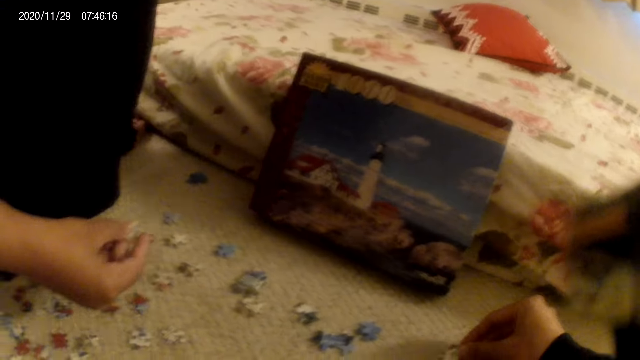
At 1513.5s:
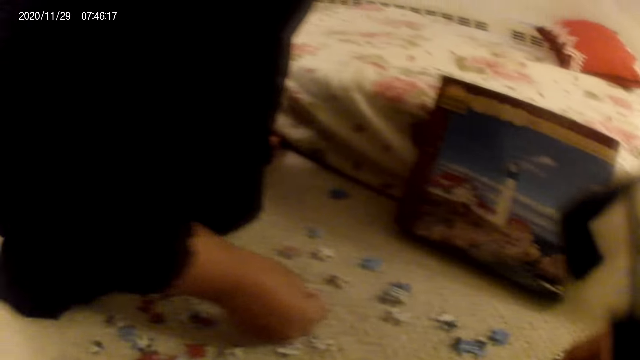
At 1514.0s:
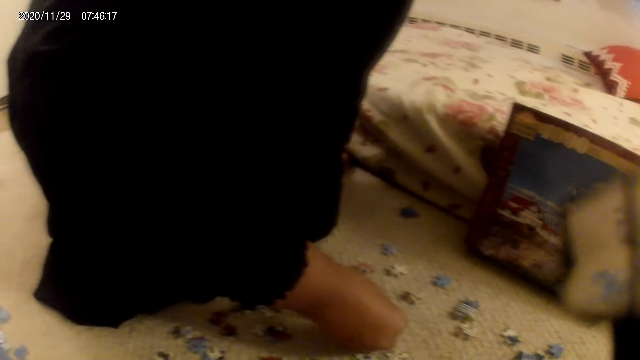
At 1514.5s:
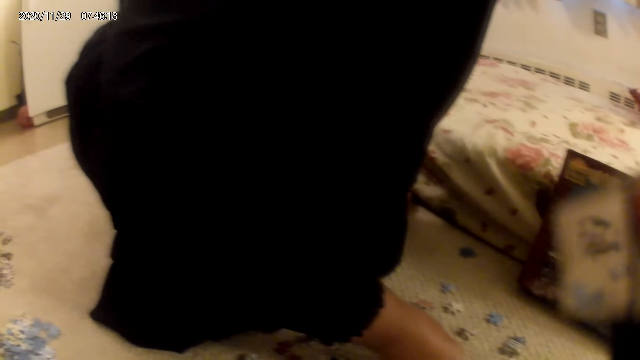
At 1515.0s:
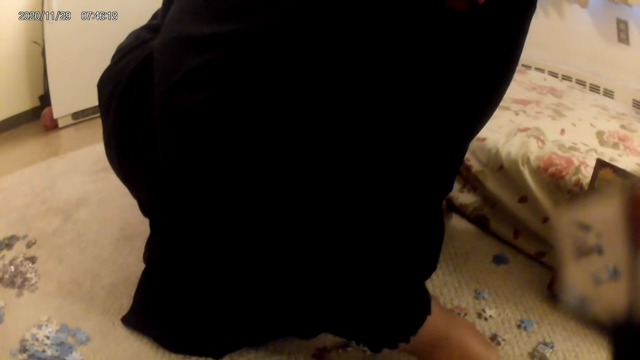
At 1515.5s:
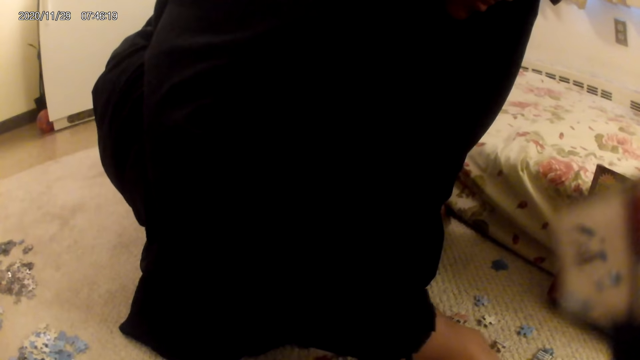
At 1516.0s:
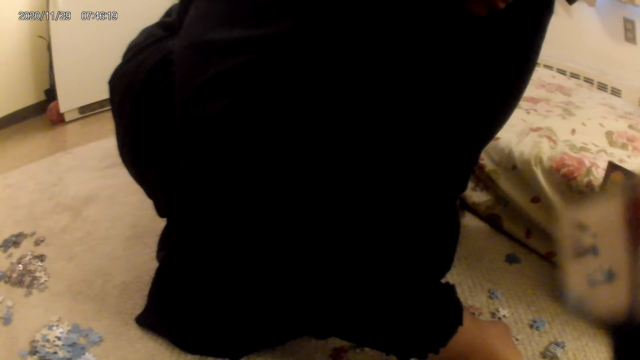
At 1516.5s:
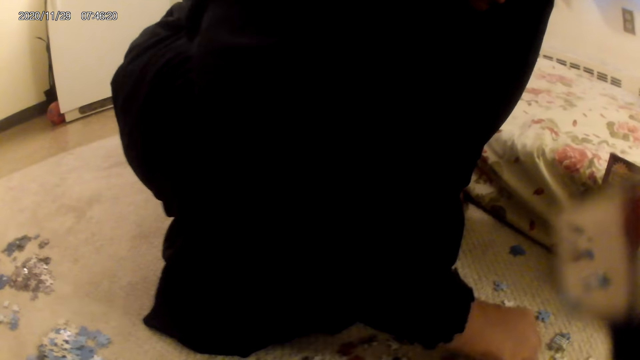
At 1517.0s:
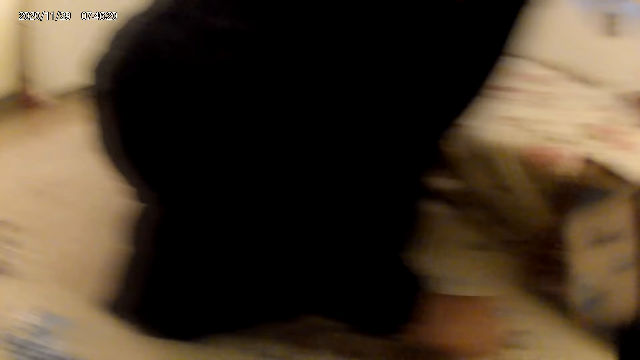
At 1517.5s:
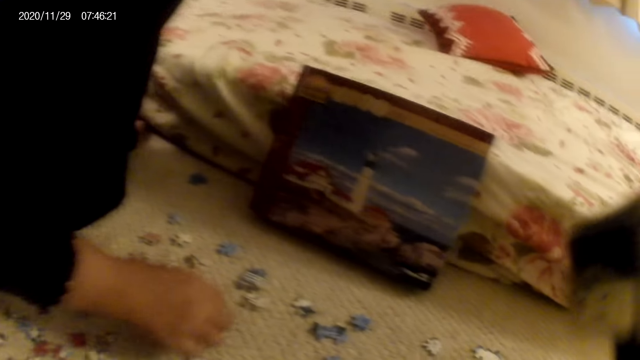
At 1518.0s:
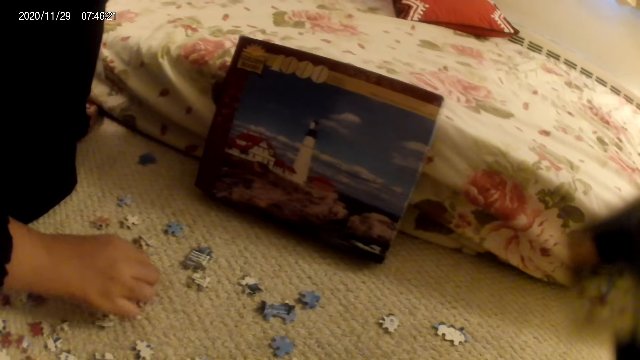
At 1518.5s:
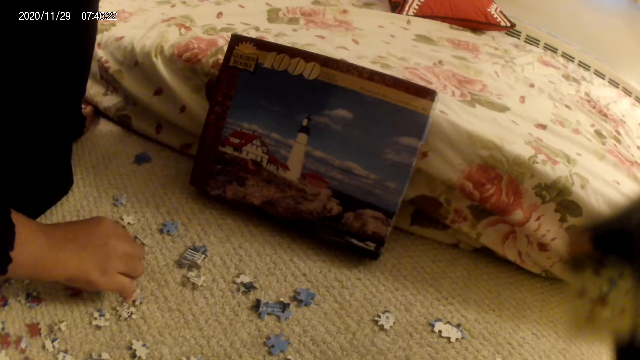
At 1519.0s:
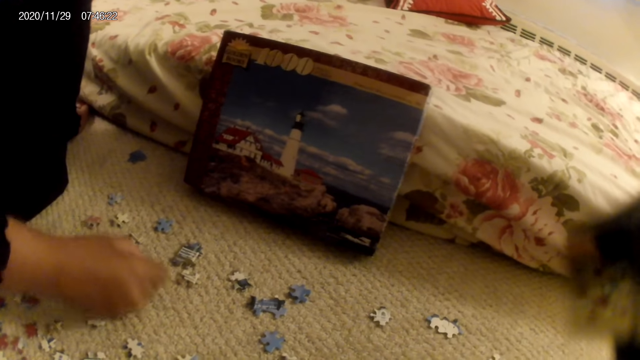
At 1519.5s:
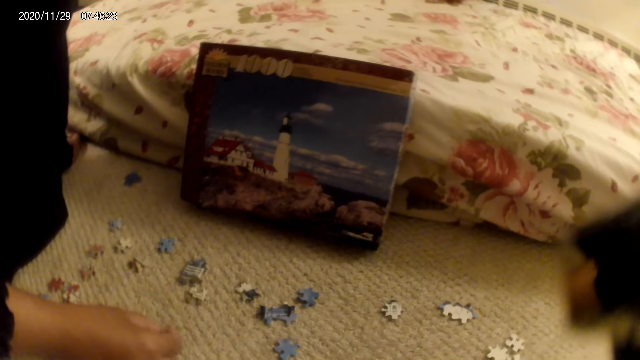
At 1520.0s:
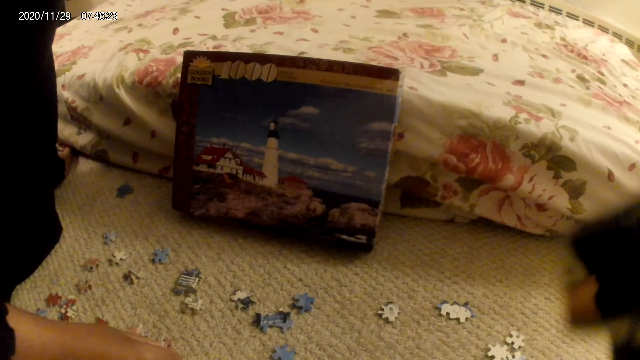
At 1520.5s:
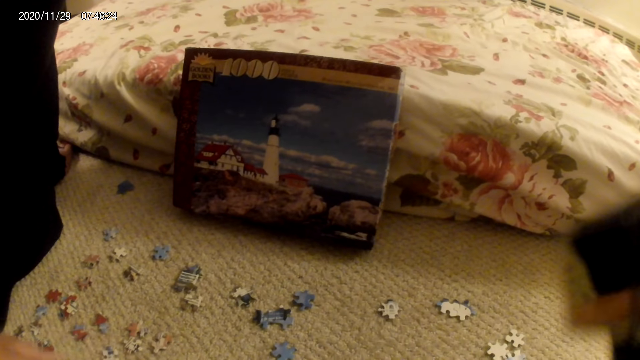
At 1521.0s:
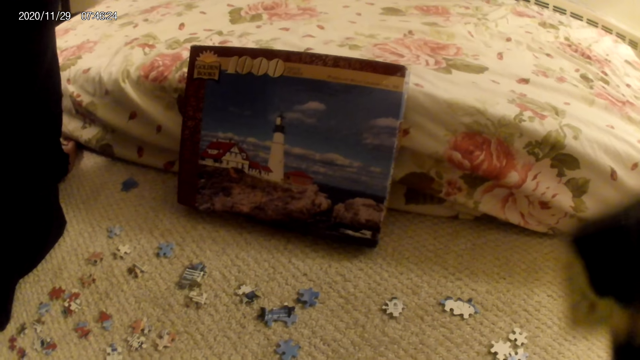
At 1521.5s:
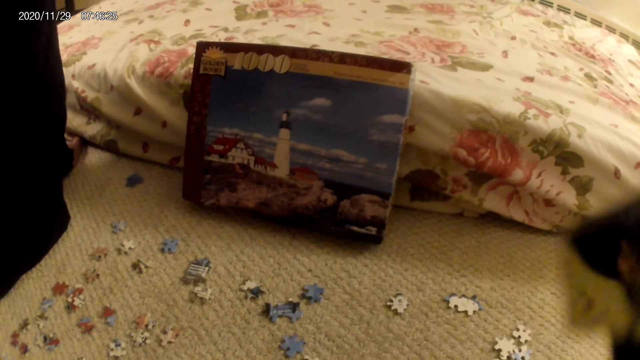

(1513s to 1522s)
A woman moves cards on the floor.

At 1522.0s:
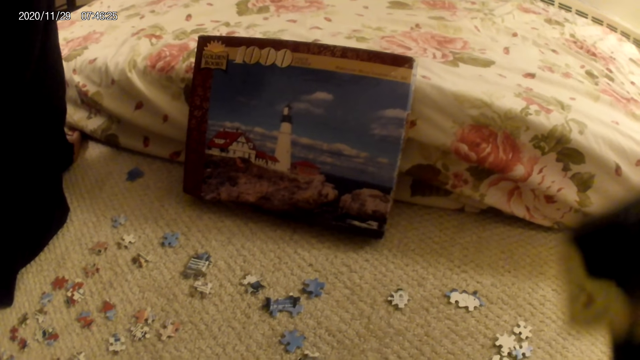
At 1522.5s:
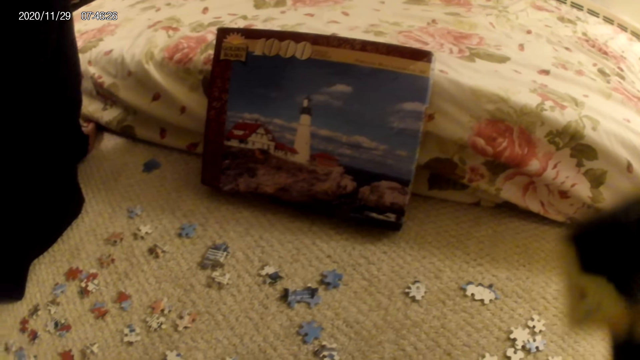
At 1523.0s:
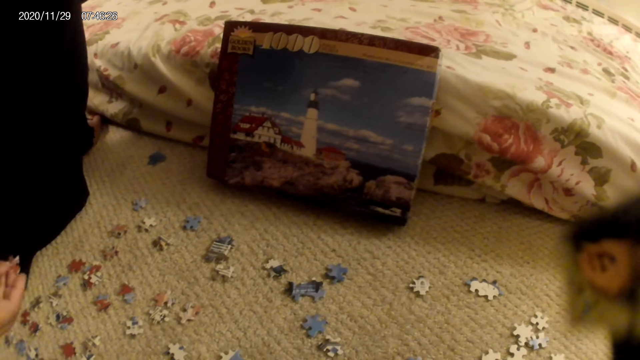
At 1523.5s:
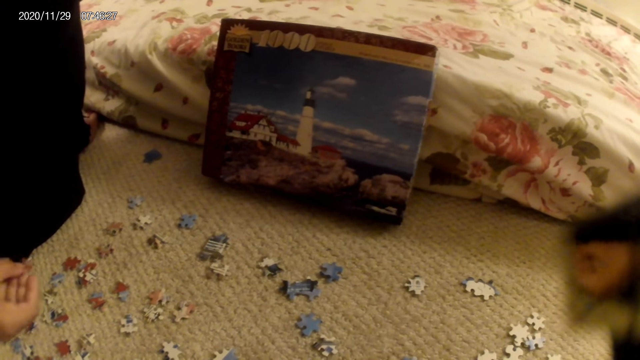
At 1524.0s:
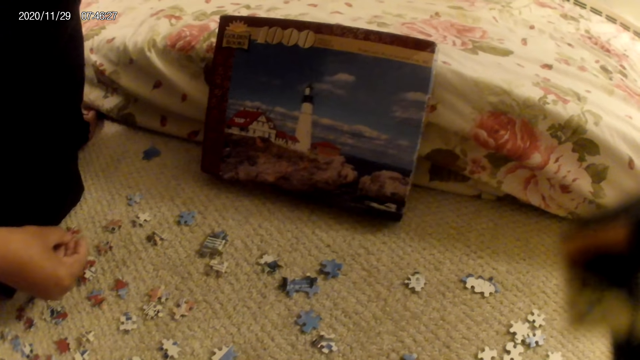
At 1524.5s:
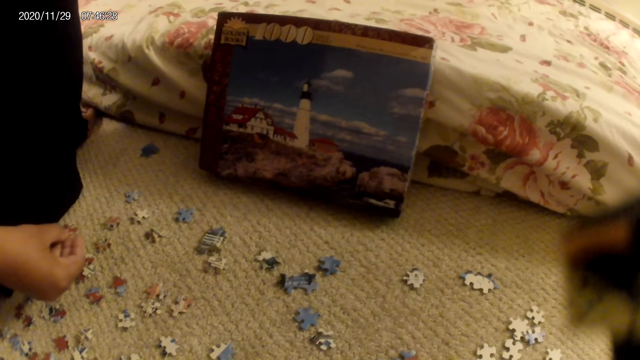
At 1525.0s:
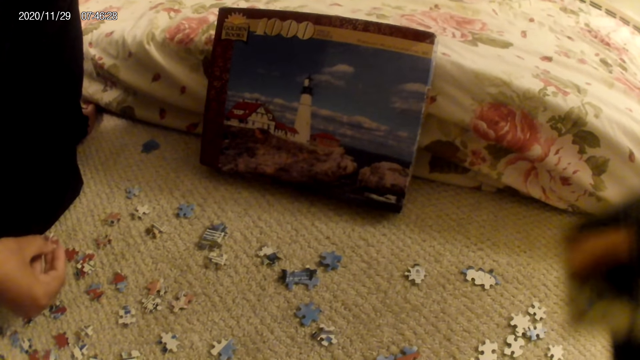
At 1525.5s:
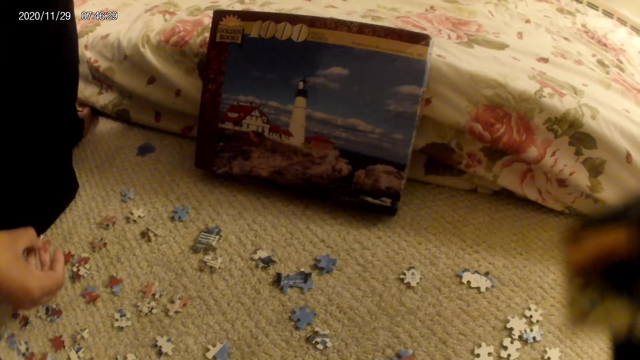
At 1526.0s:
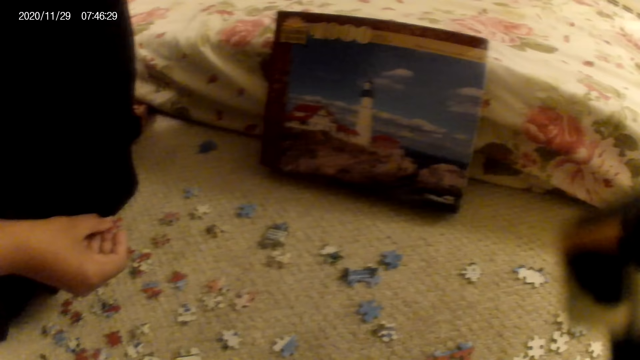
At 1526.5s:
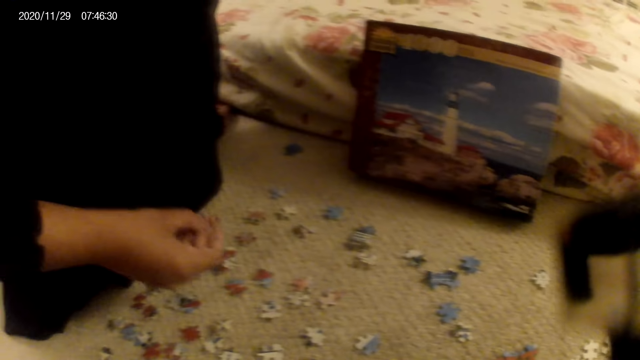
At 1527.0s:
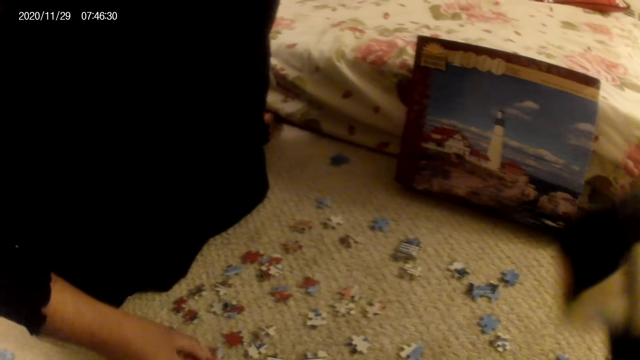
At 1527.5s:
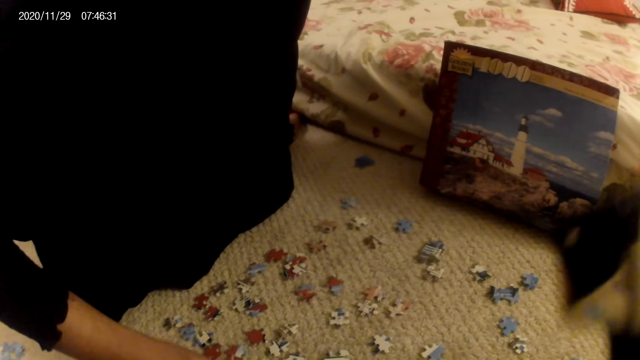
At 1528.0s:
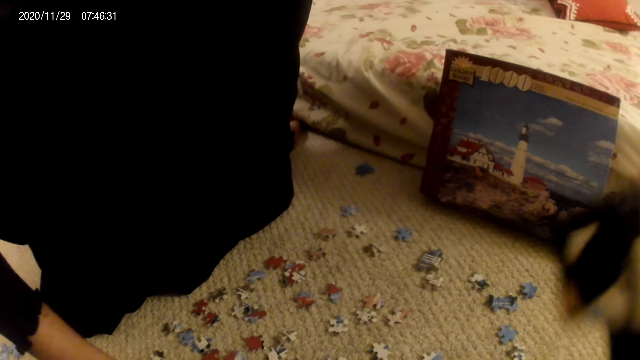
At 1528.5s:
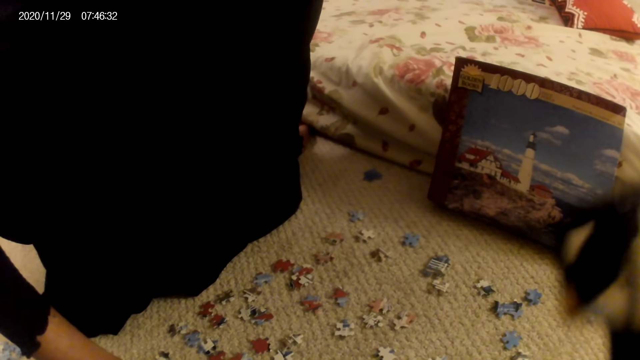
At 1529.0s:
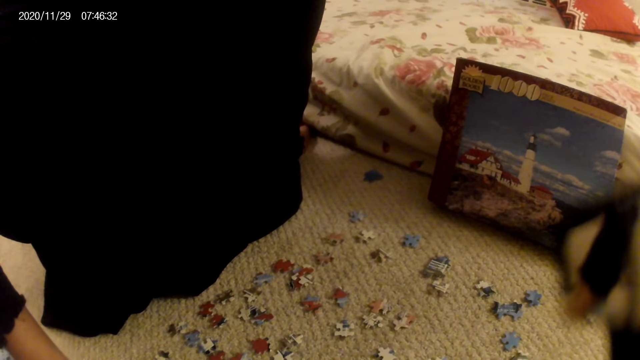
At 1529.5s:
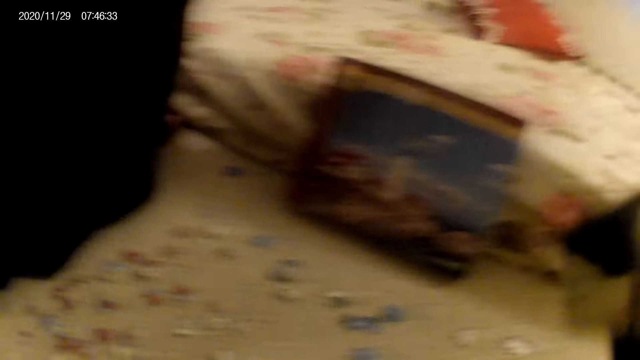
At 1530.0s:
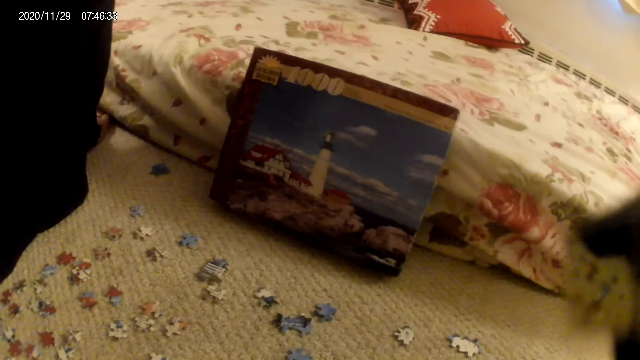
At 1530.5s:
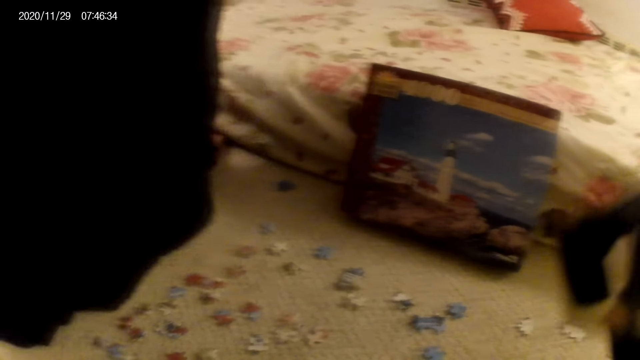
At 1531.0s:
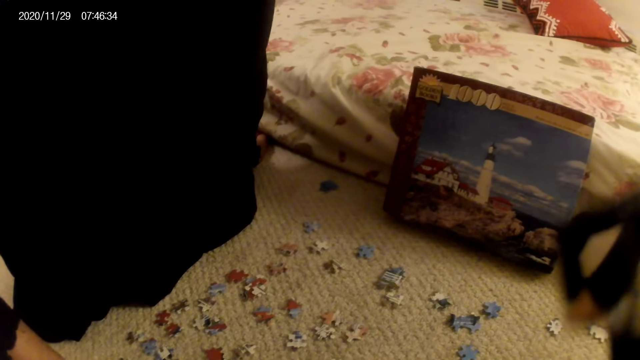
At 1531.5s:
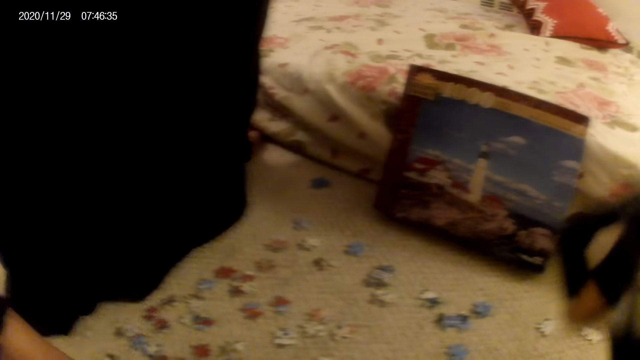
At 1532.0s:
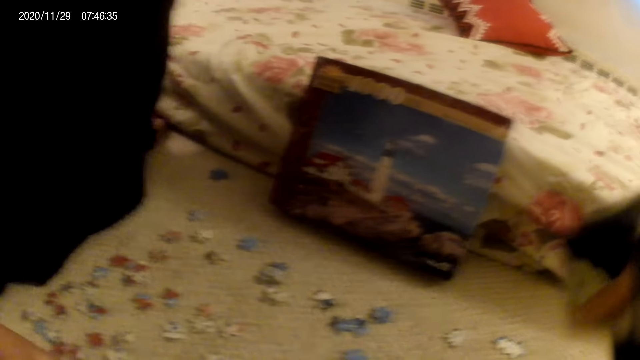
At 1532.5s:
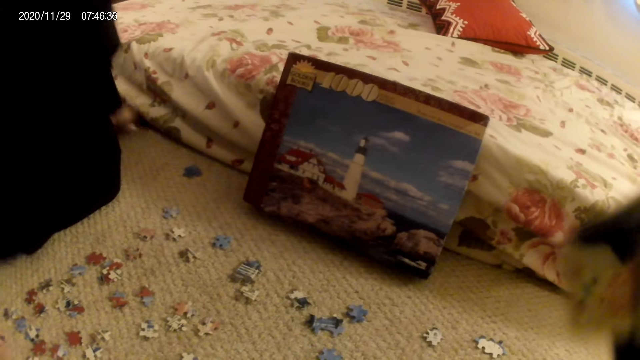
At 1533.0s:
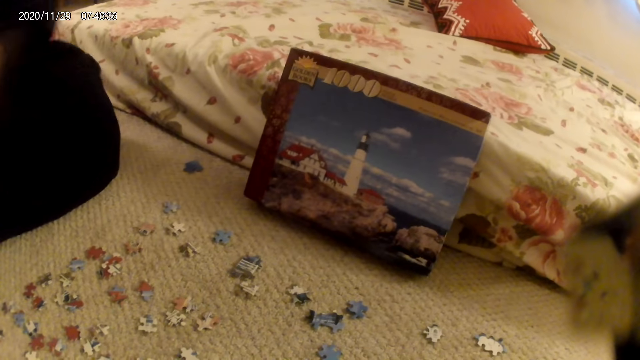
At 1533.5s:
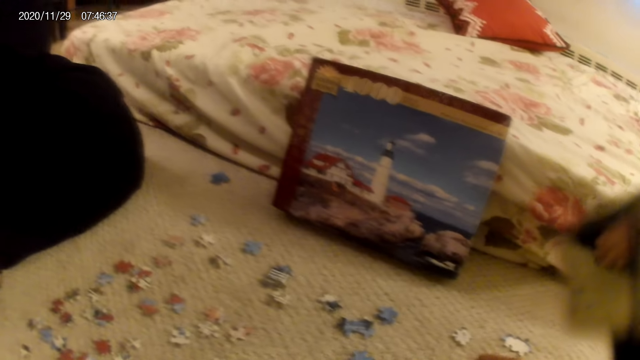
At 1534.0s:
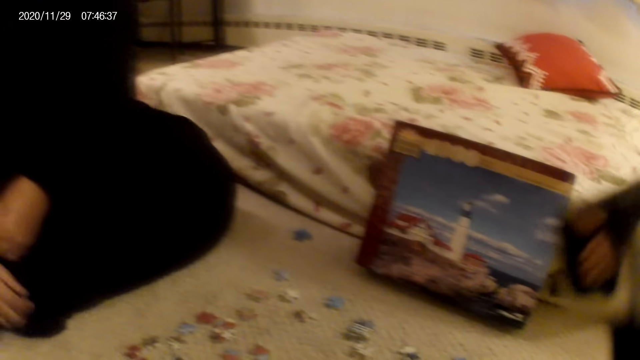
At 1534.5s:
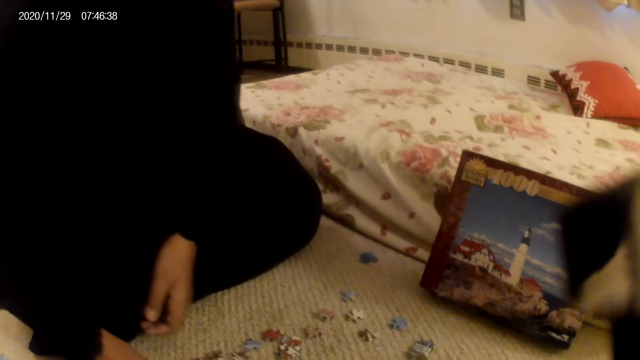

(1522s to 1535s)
A woman holds a card on the hand. The woman moves the card on the floor. The woman does something. The camera wearer looks around and does something. The woman moves hand. The woman does something.
